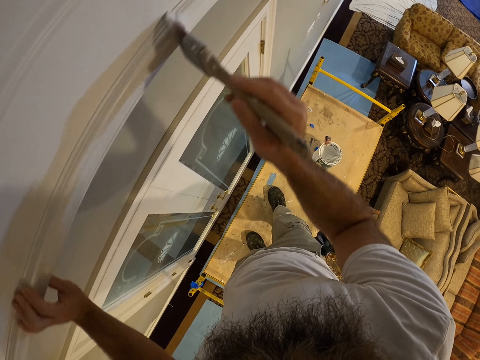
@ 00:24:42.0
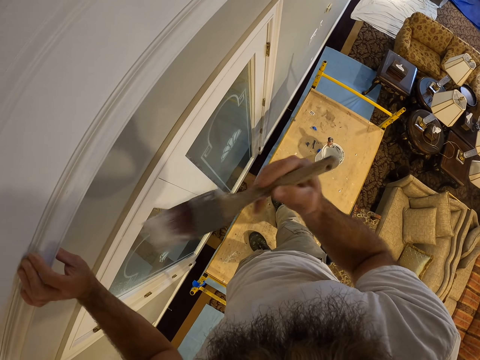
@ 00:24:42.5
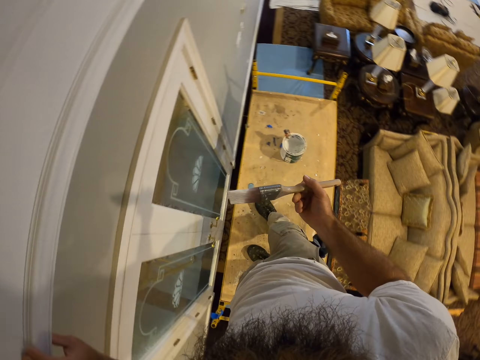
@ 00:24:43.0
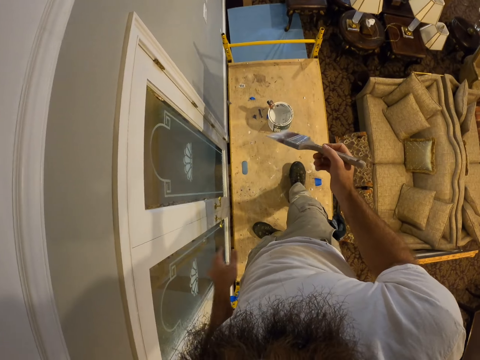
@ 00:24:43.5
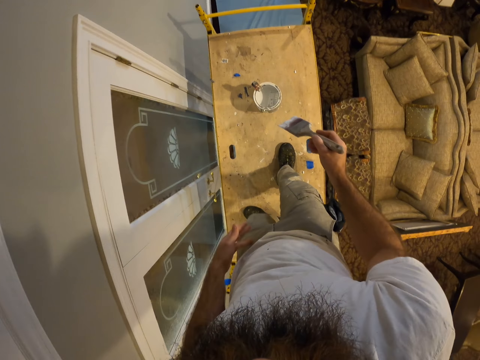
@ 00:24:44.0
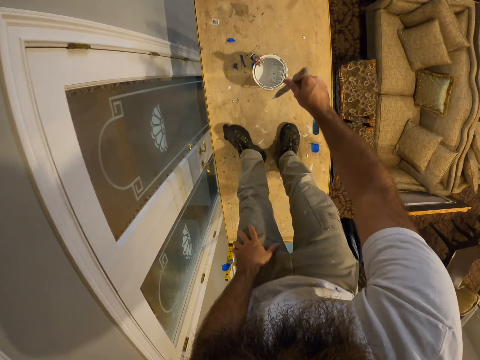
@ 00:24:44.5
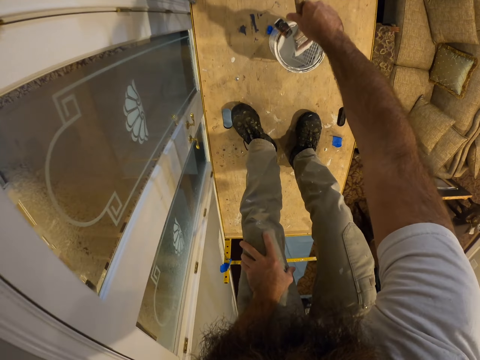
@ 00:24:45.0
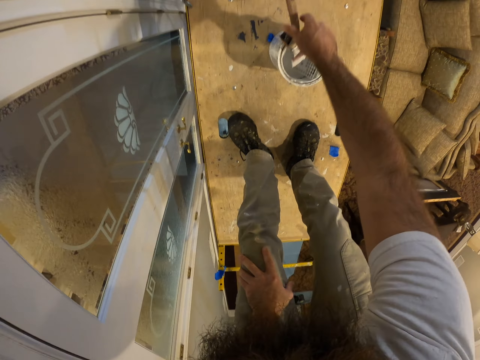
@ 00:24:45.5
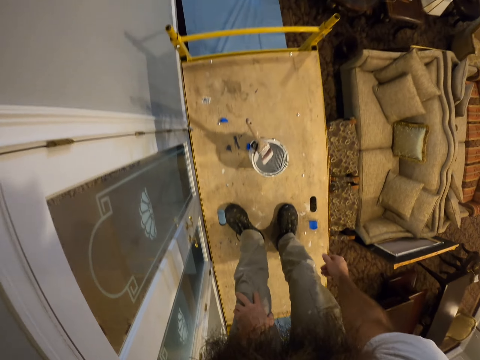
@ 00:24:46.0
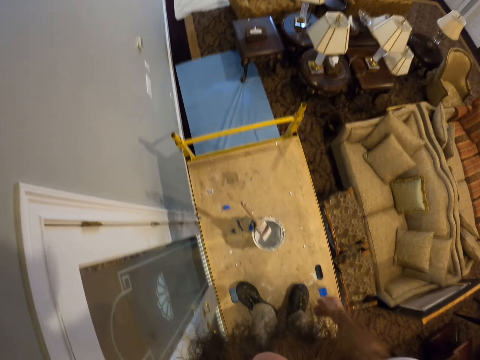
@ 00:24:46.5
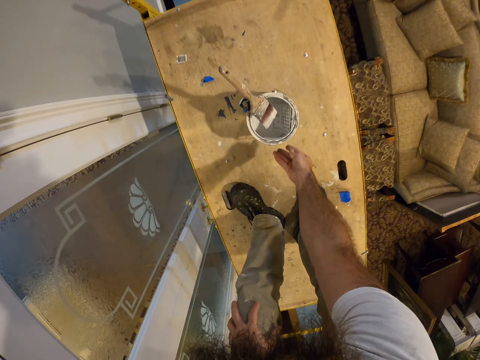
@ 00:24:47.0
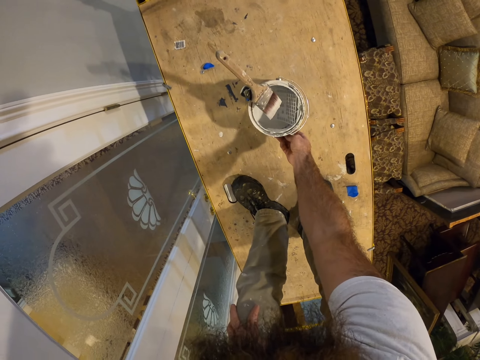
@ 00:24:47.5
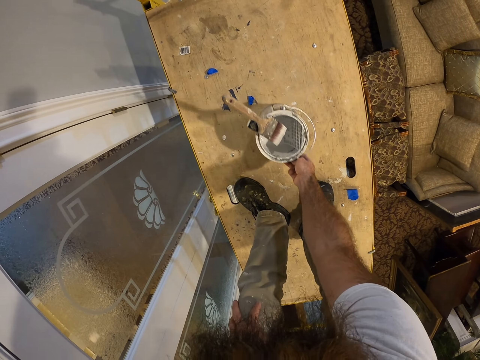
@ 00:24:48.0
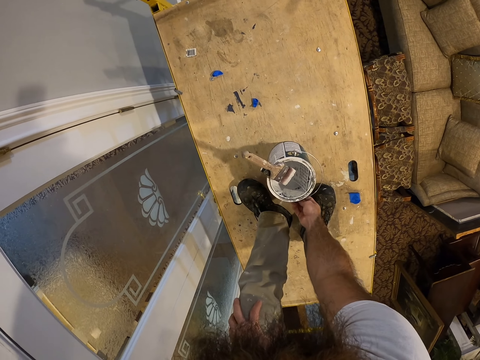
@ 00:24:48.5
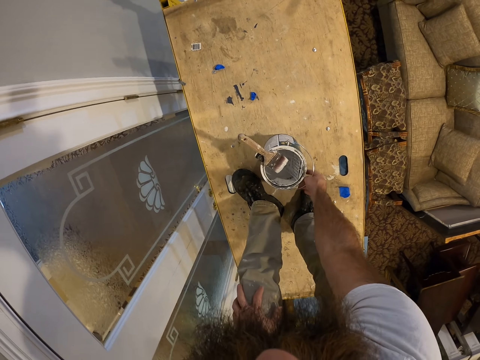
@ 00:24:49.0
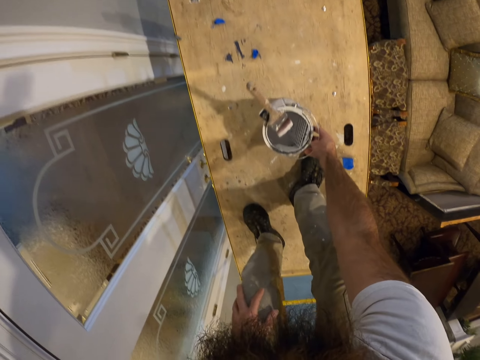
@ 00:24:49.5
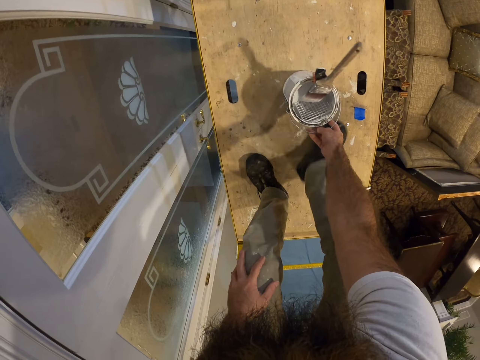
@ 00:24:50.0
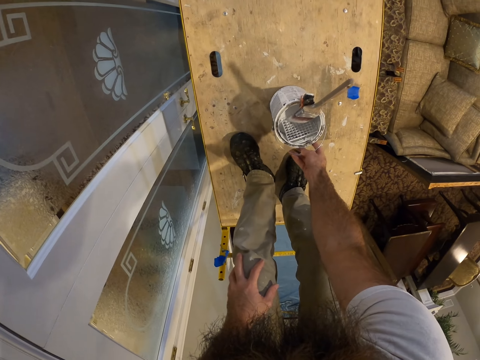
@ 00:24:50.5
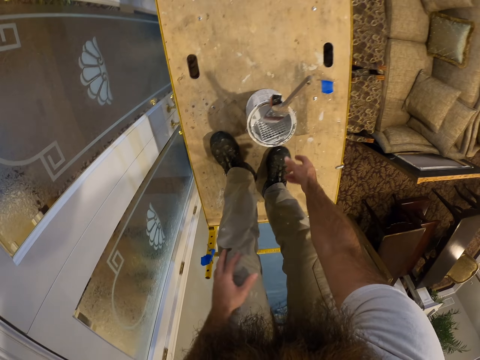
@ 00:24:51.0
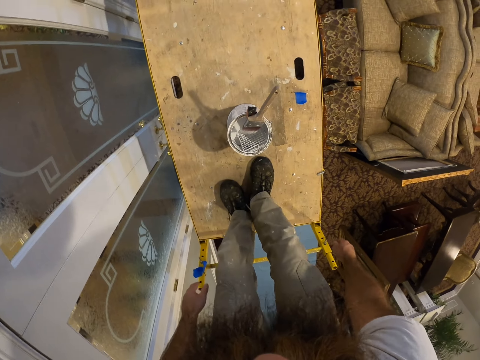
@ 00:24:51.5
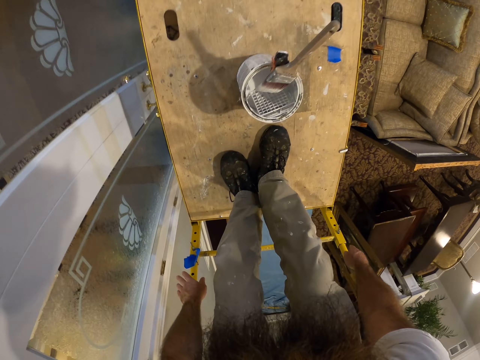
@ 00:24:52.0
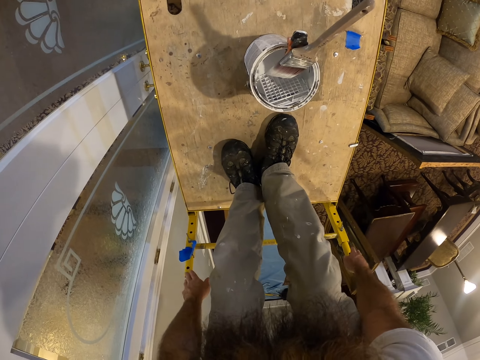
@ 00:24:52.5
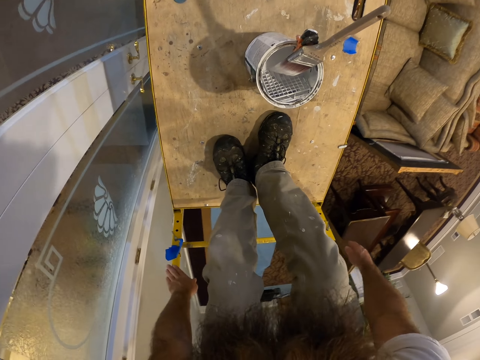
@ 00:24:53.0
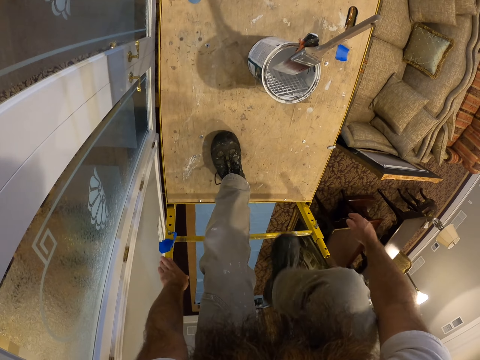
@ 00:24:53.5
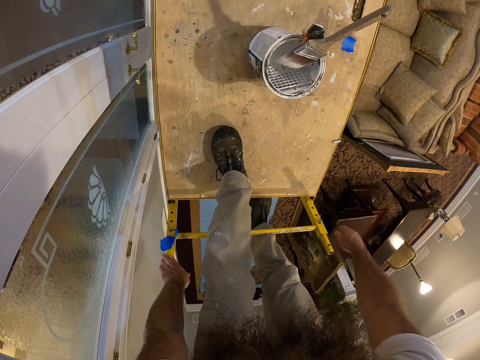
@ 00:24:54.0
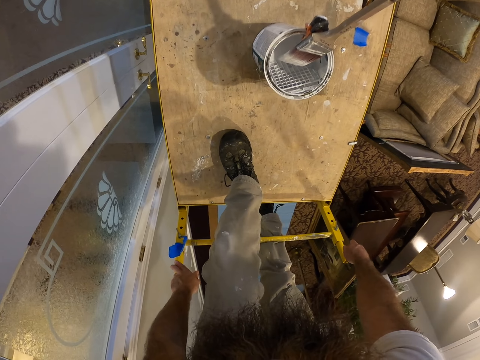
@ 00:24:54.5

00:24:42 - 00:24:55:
The camera wearer removes his left hand from the wall. He drops the paintbrush in a paint bucket on a scaffold with his right hand. He moves the paint bucket on the scaffold with his right hand. He holds the handle of the scaffold with both hands.

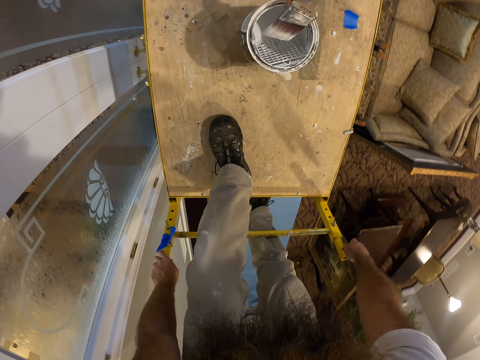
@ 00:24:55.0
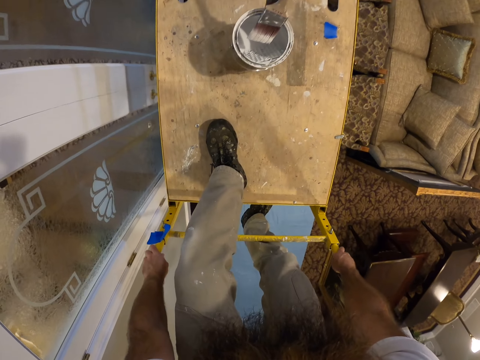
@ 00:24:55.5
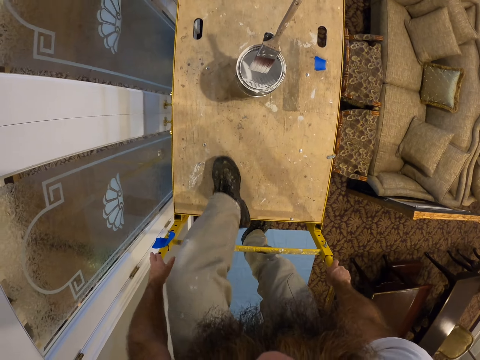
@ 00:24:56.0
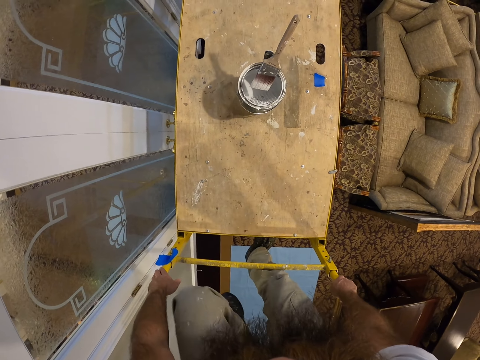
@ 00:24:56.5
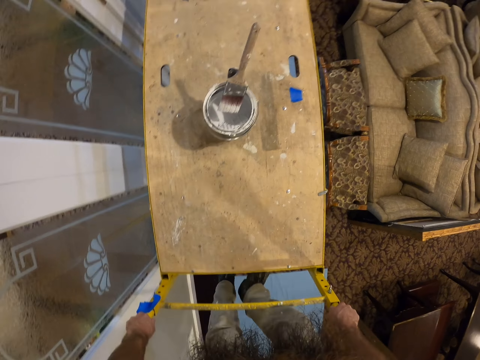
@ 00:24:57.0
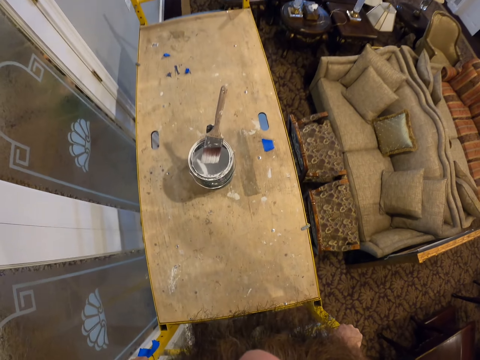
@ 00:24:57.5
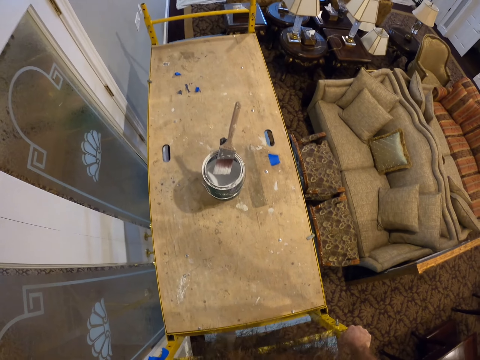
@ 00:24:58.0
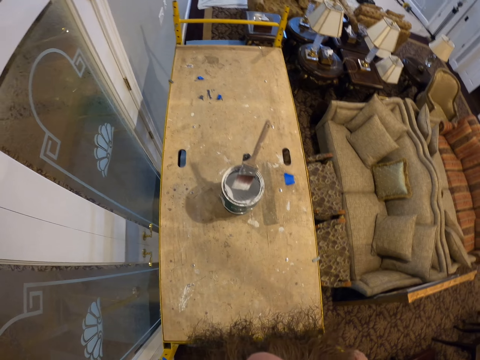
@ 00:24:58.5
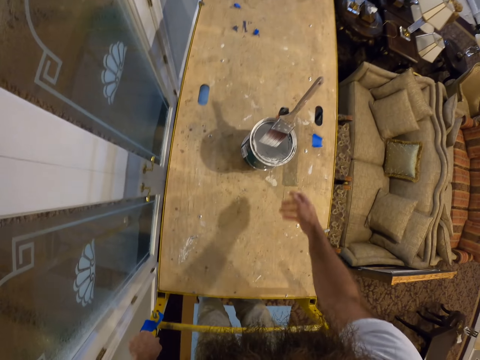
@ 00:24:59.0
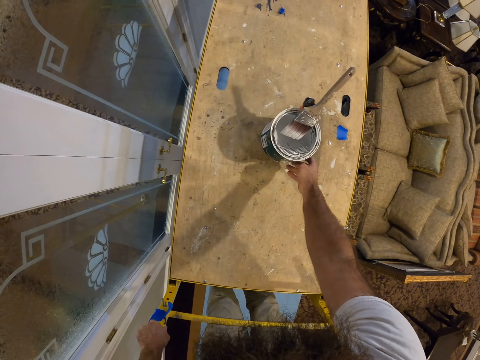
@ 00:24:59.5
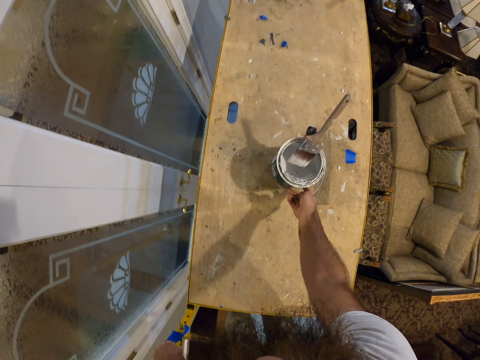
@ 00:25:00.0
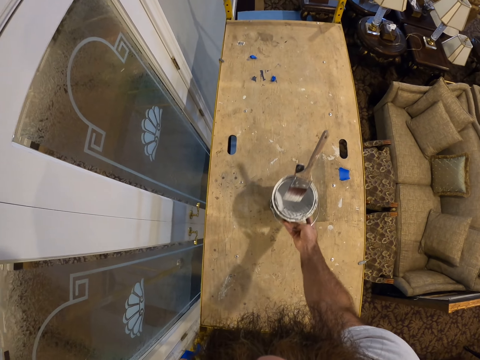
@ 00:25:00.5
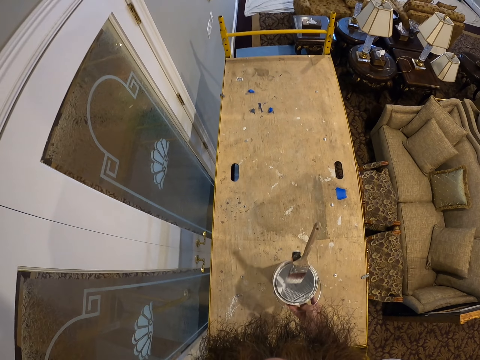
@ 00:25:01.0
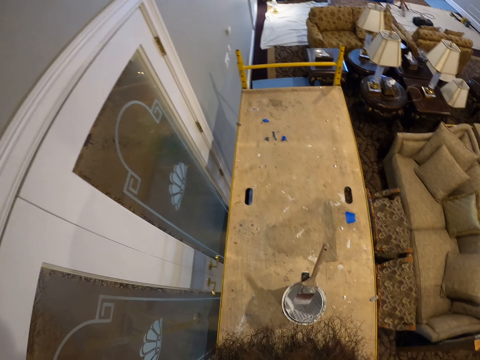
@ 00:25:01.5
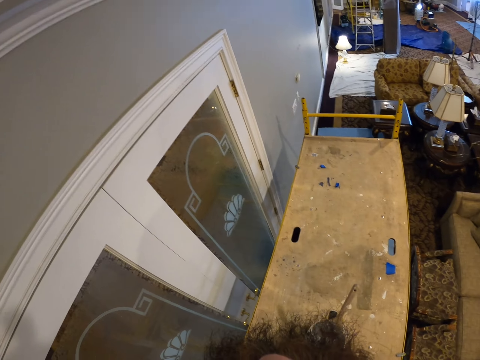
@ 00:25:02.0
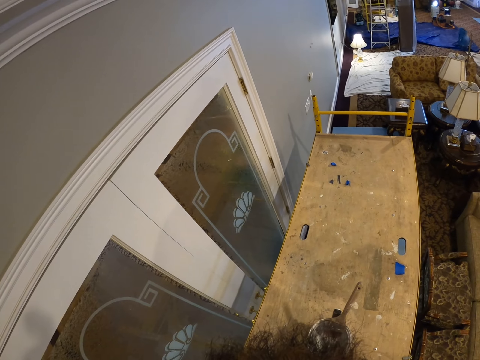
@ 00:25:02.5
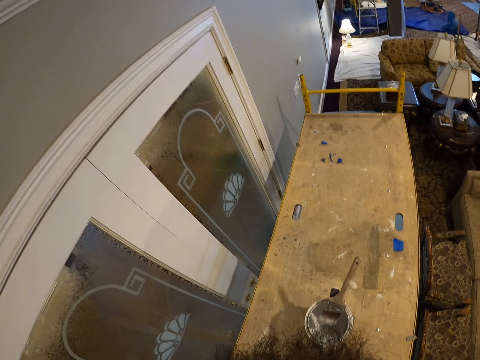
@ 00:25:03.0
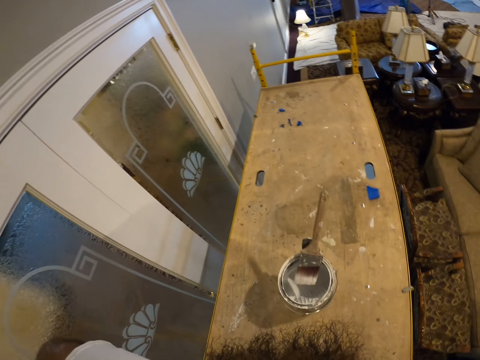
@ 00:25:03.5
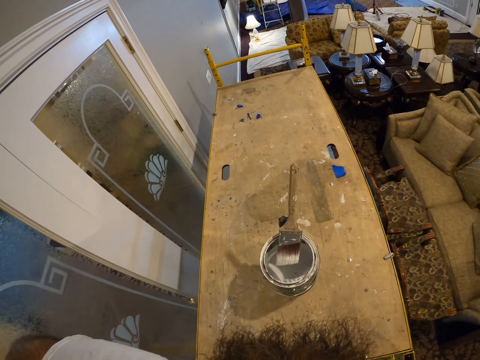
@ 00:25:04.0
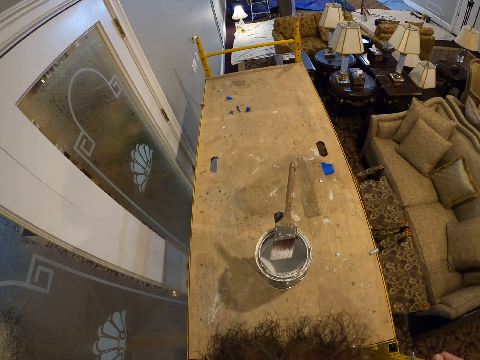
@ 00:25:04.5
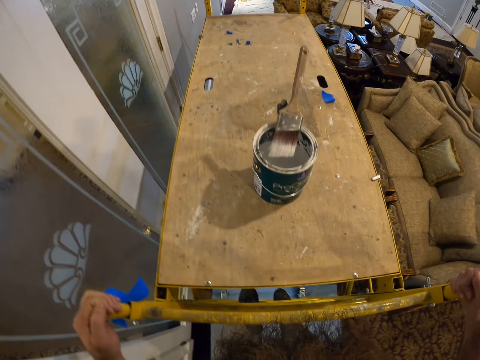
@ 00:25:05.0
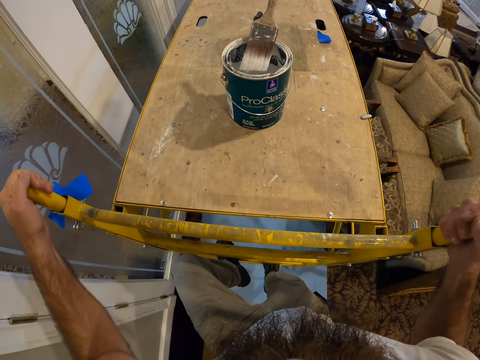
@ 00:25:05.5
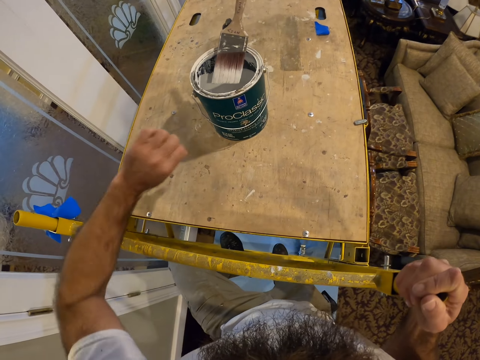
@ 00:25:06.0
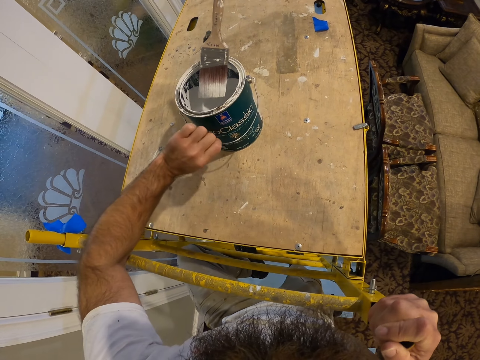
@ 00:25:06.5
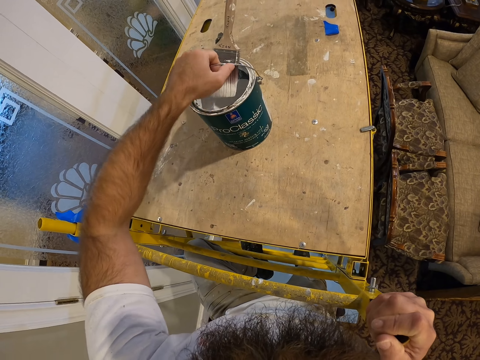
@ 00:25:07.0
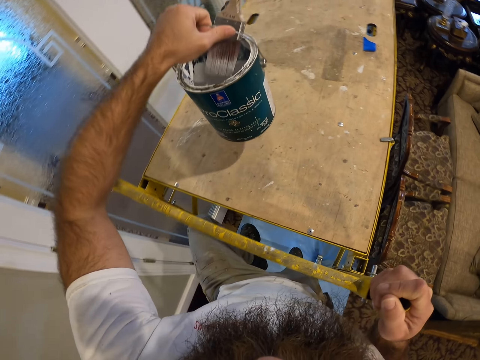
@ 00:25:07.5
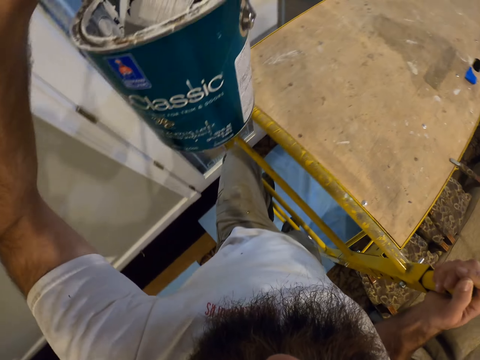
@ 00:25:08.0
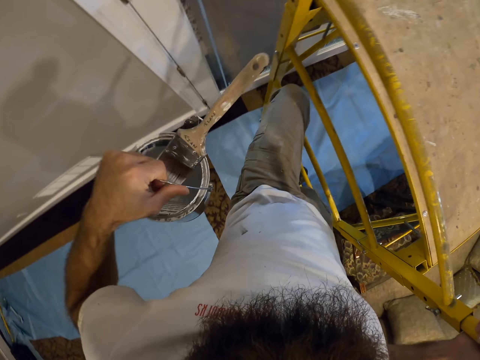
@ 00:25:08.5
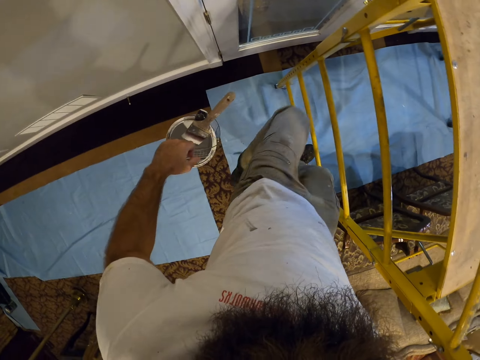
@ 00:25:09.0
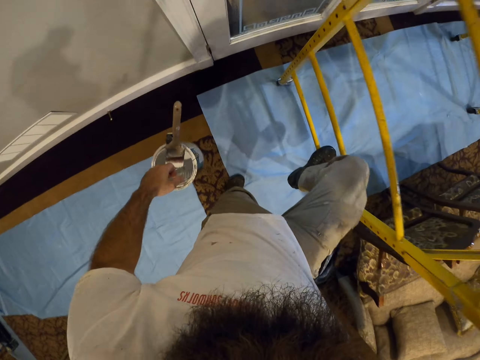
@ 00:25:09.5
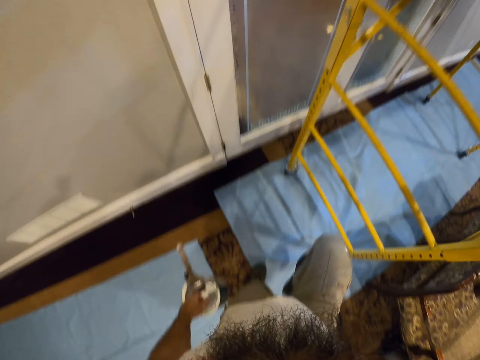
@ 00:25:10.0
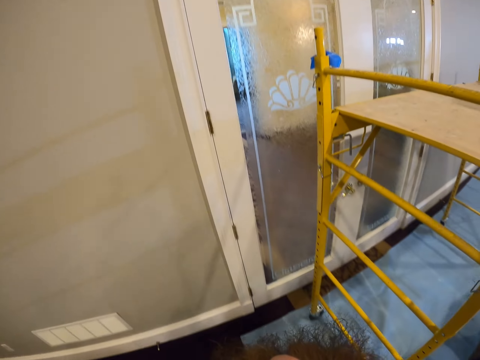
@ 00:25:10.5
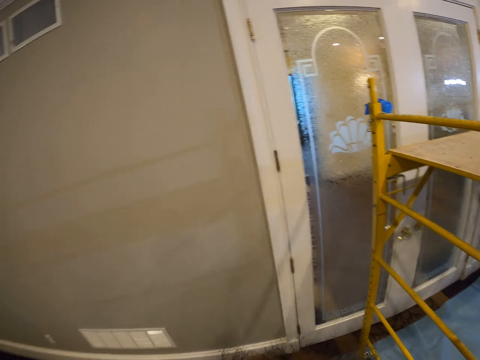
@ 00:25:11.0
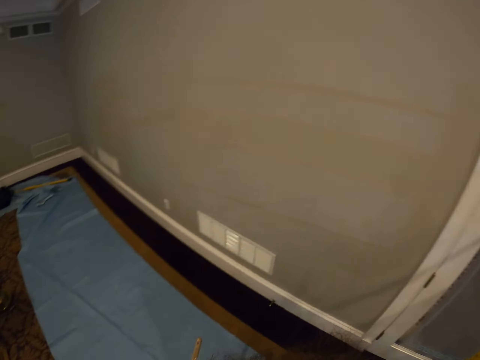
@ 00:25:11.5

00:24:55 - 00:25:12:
The camera wearer goes down the scaffold. He holds the handle of the scaffold with his left hand. He moves the paint bucket on the scaffold with his right hand. He goes down the scaffold again. He moves the paint bucket on the scaffold with his left hand. He holds the handle of the scaffold with his right hand. He takes the paint bucket. He alights from the ladder.
